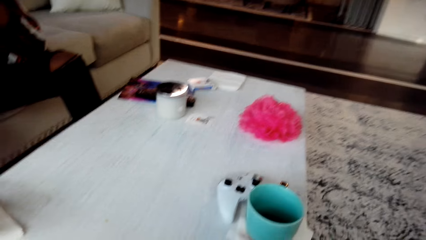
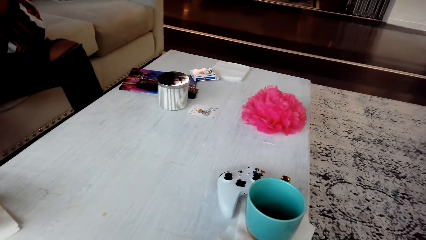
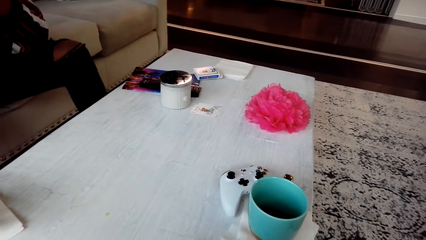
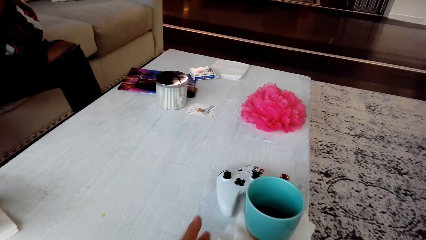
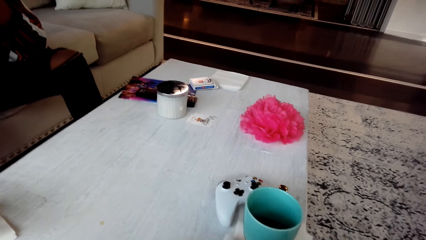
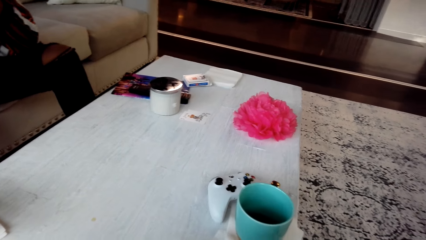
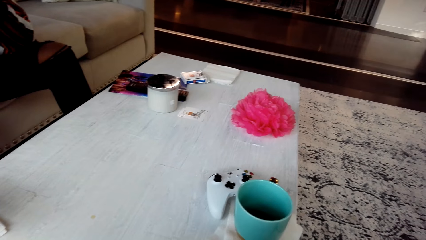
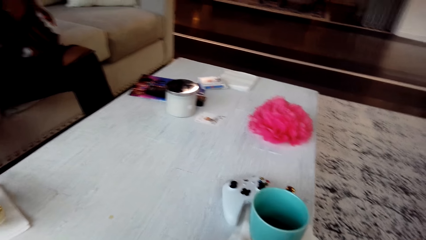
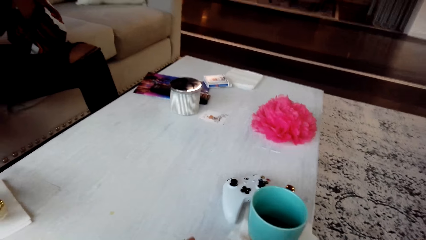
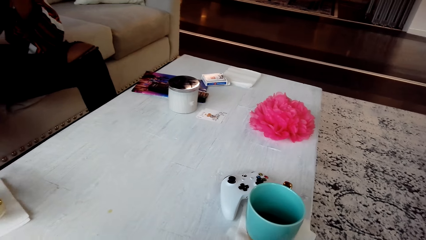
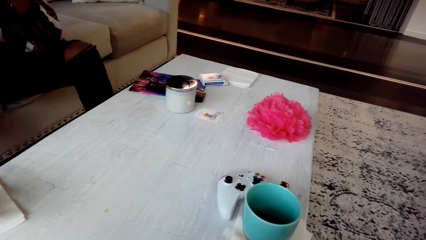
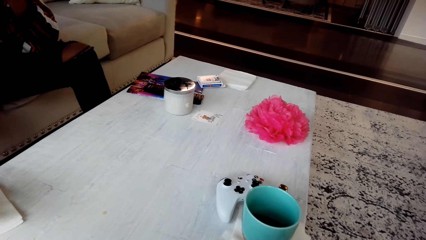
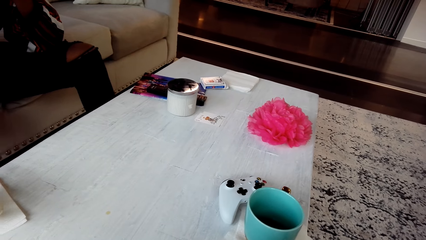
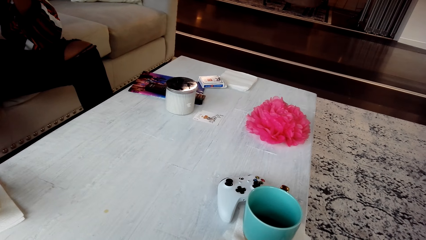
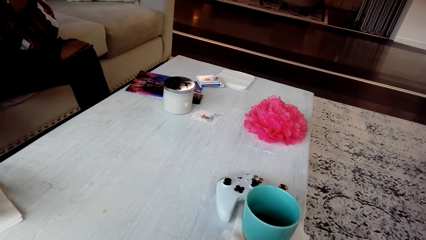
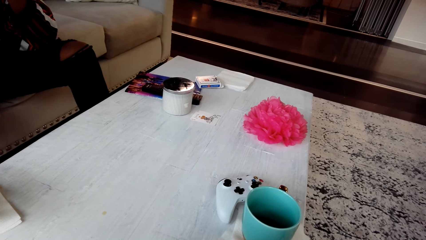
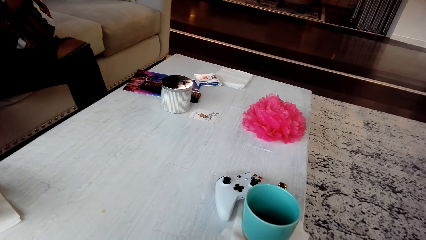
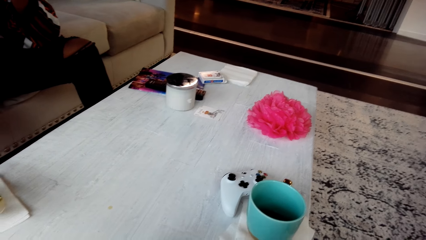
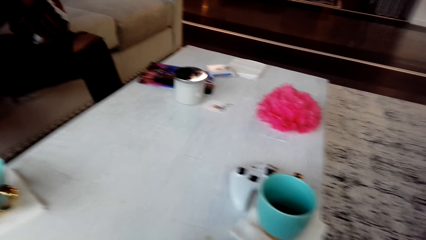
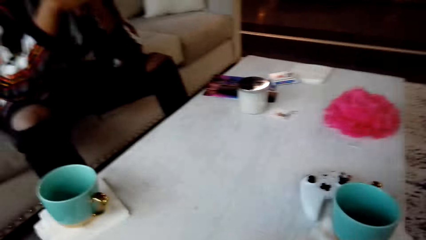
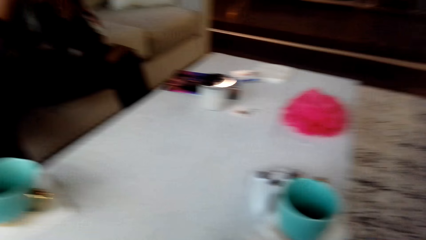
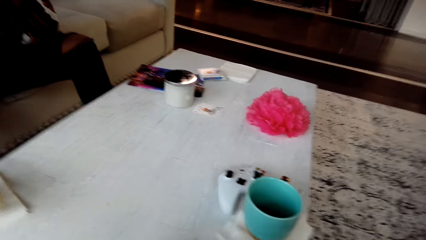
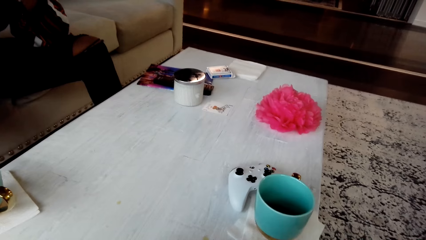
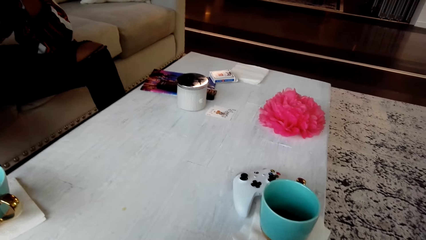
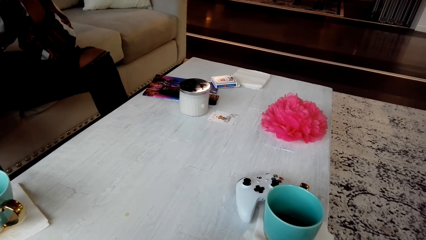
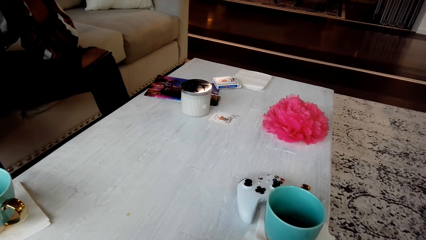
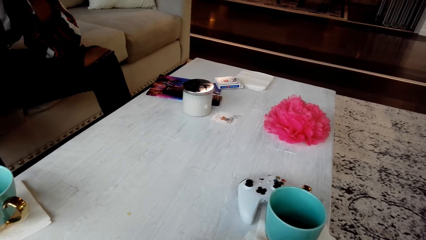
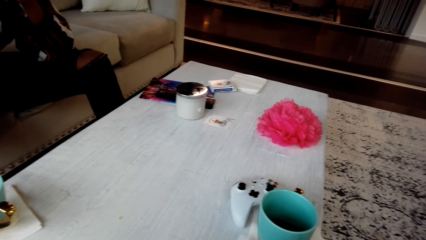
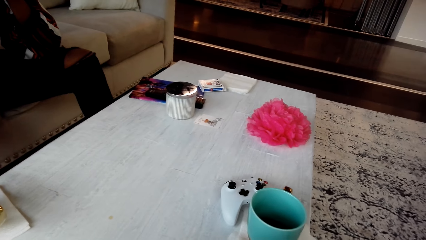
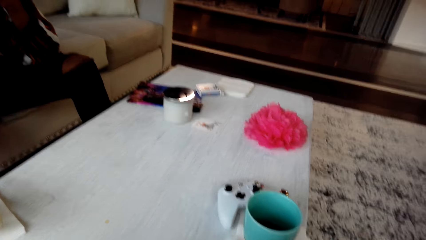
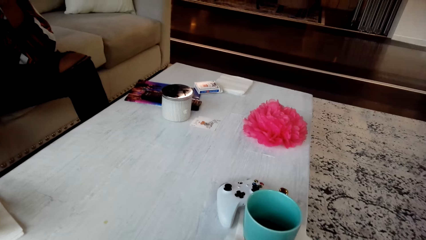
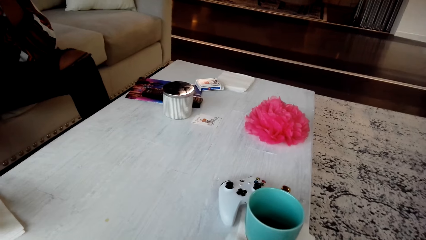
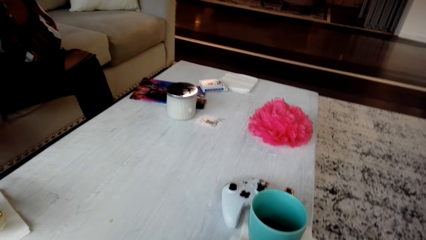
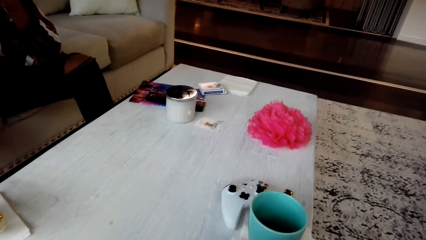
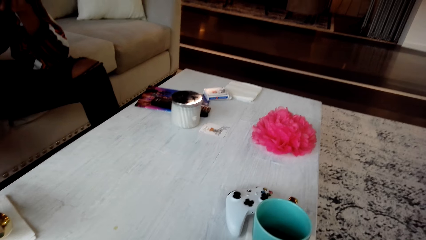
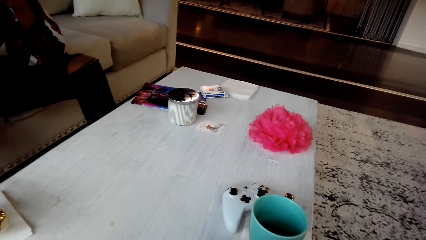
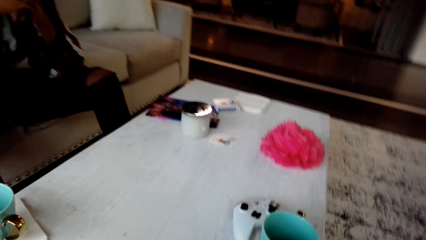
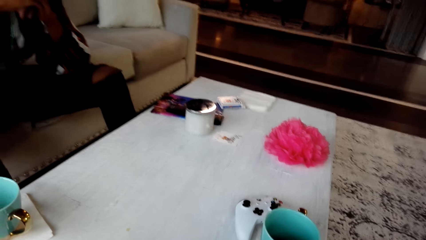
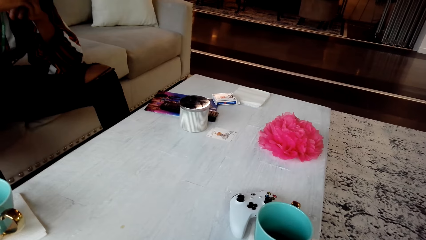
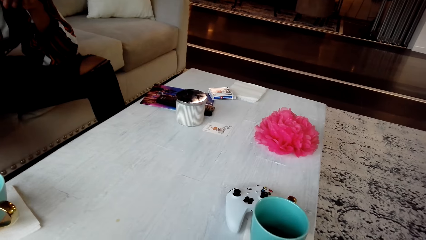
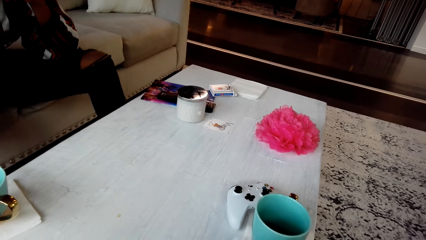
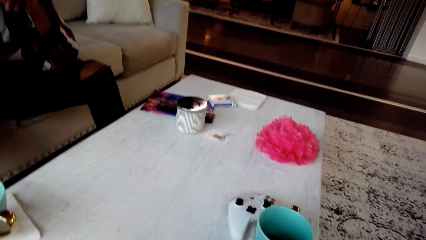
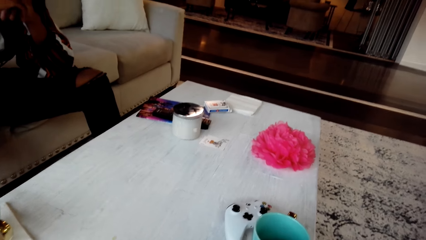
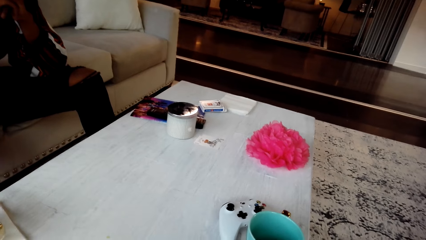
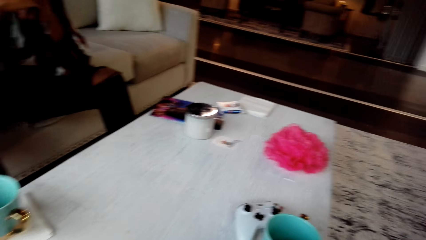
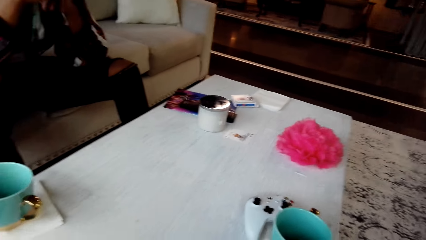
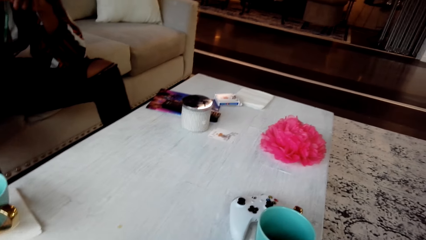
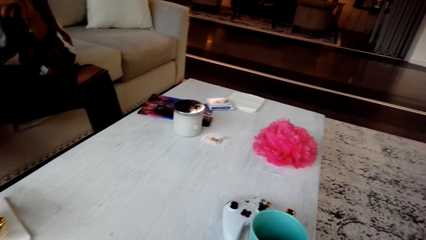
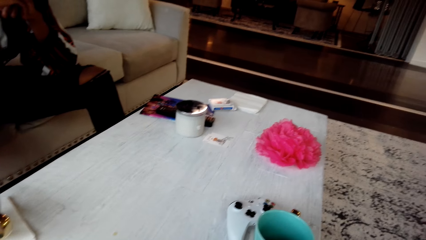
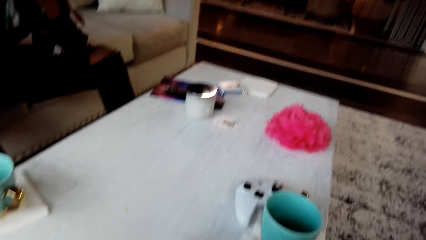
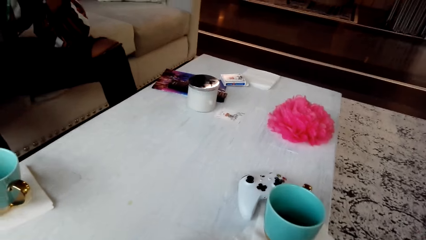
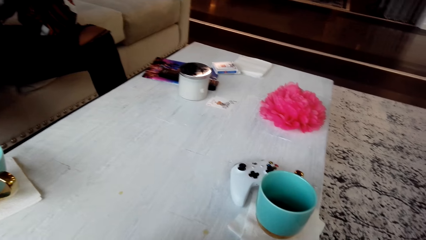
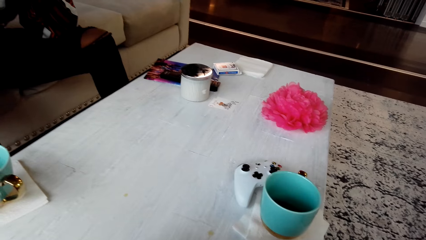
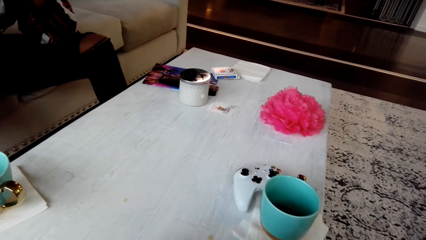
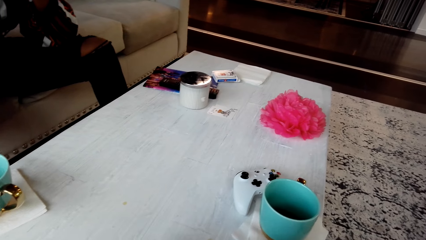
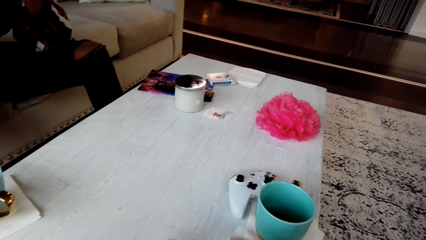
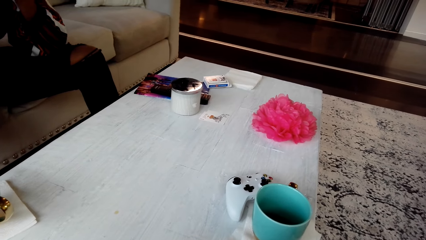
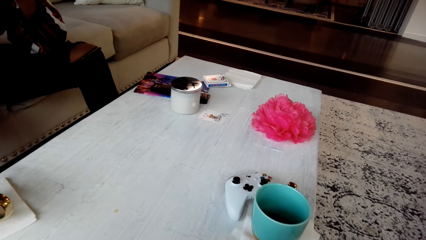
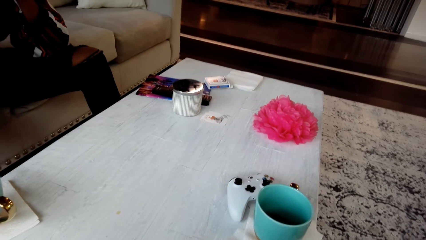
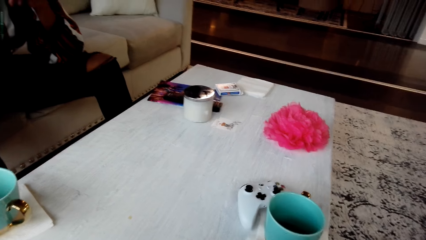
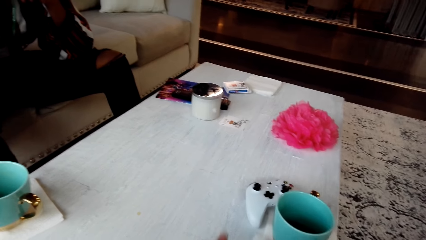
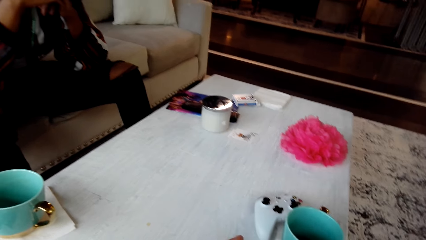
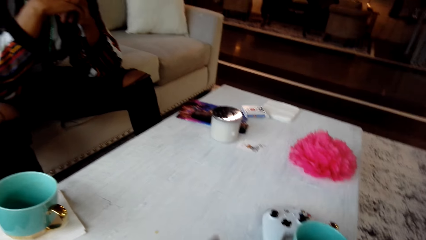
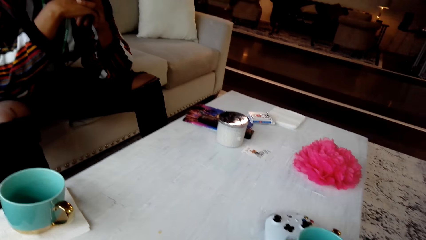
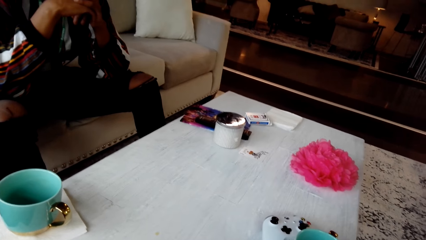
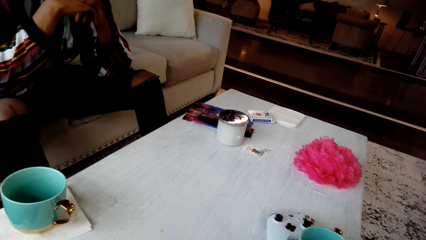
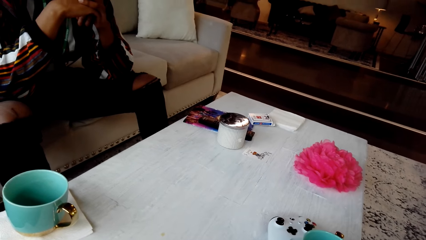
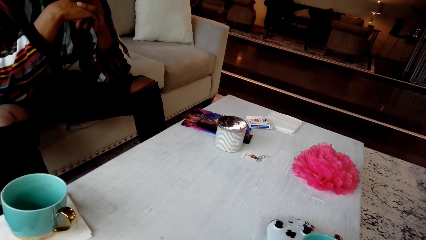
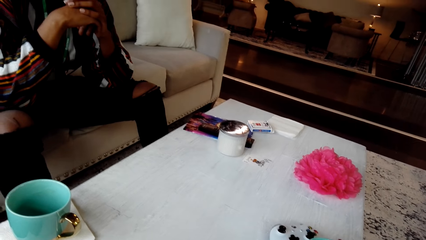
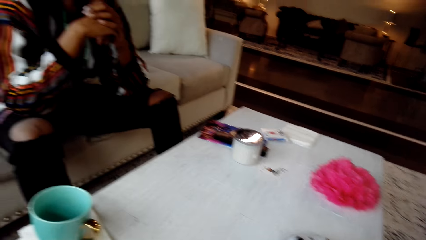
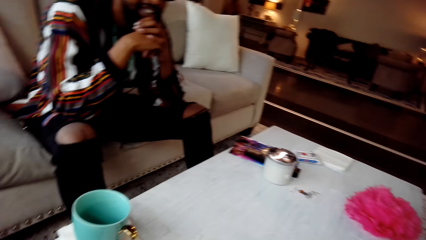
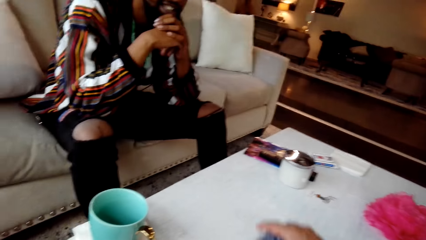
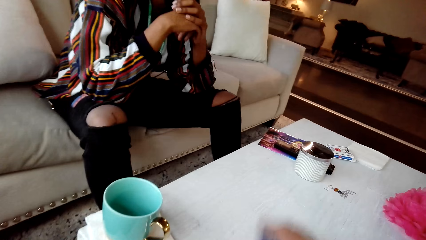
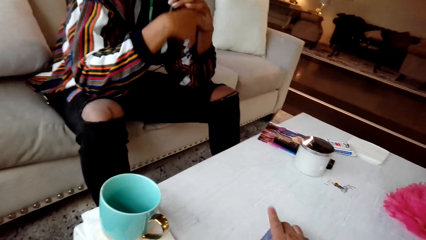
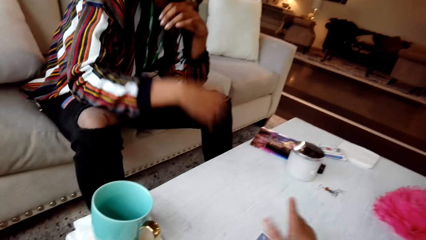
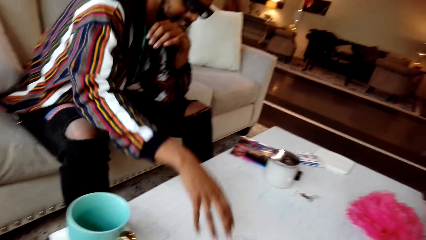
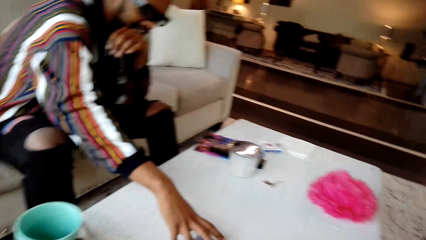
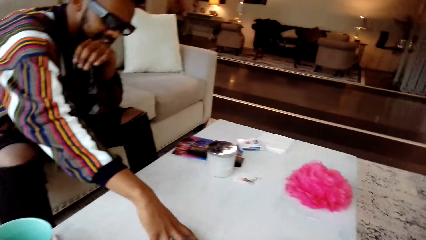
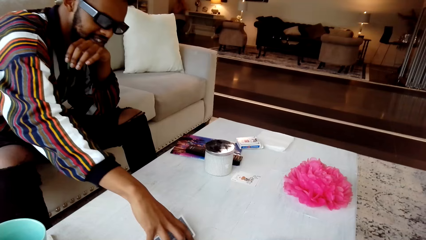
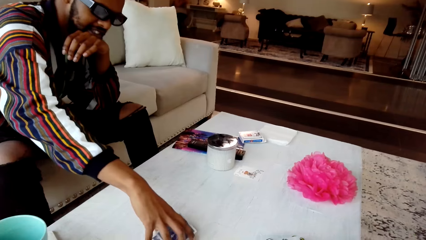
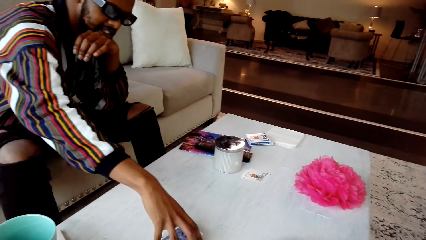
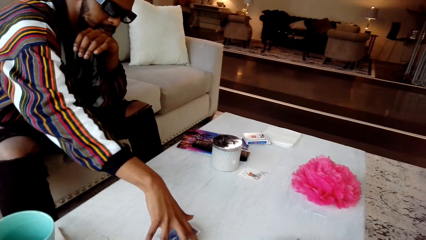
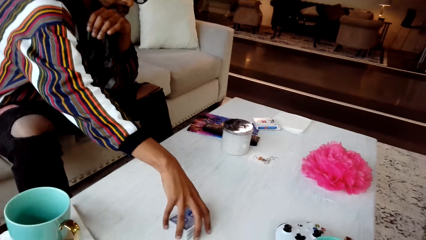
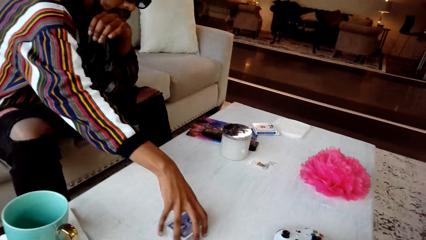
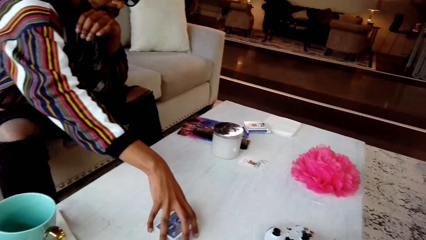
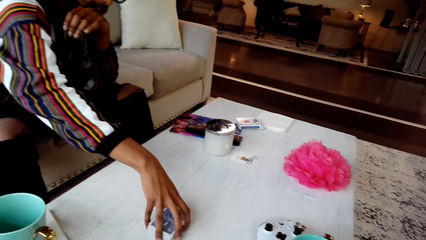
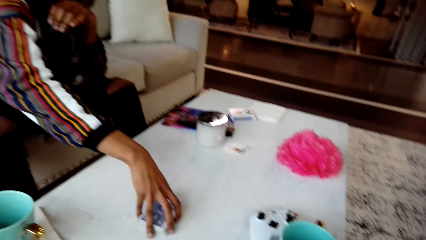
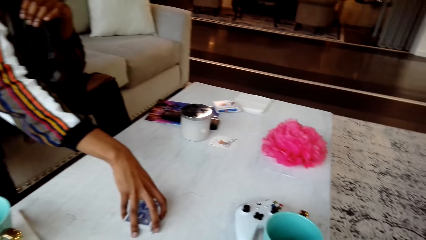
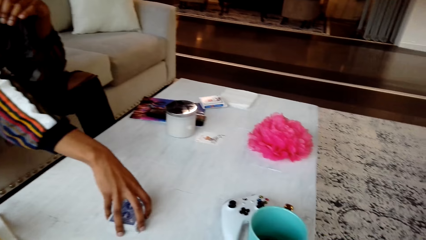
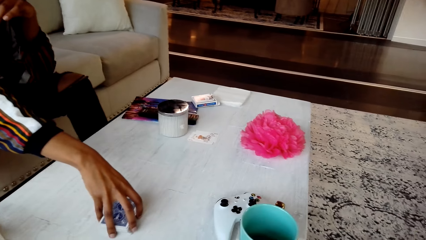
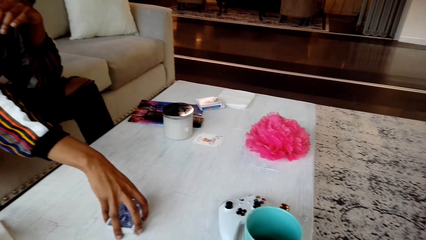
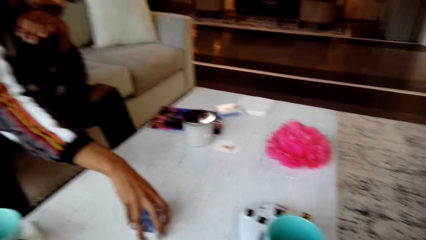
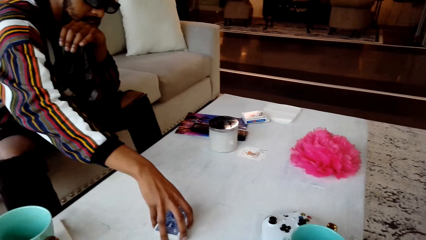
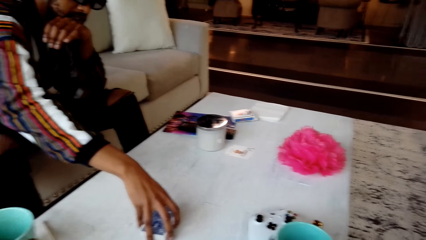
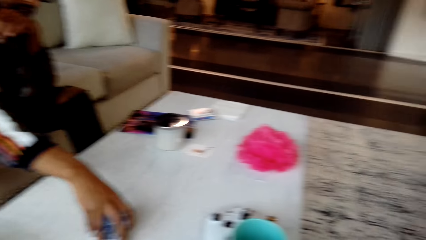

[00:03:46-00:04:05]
The camera wearer responds to a man. They look around the room. They reshuffle the cards. They look around the room again. The man converses with the camera wearer. The camera wearer looks around the room. The man picks cards from the table and holds the cards.
